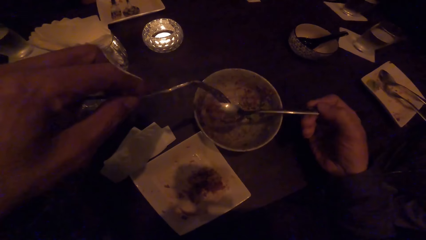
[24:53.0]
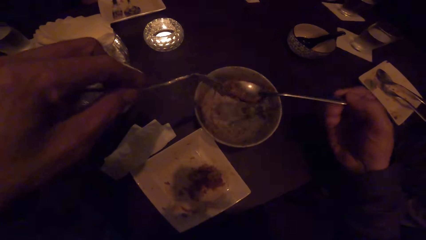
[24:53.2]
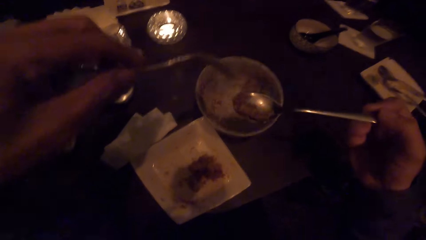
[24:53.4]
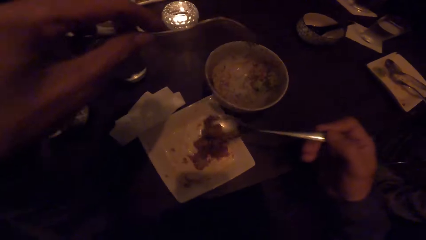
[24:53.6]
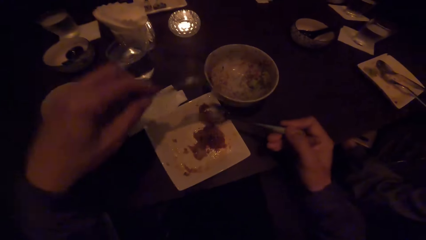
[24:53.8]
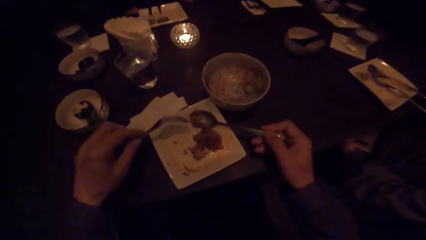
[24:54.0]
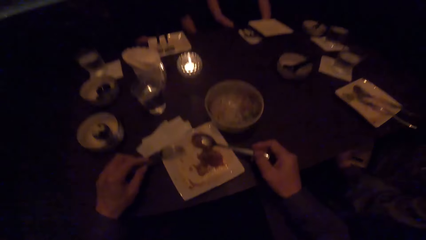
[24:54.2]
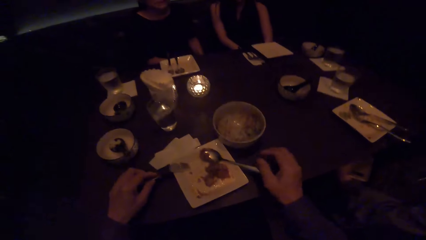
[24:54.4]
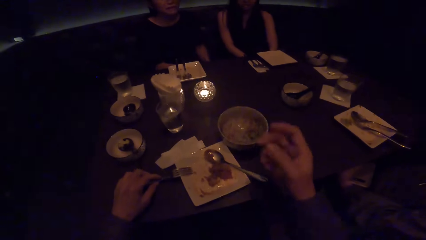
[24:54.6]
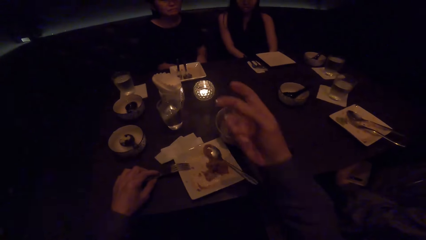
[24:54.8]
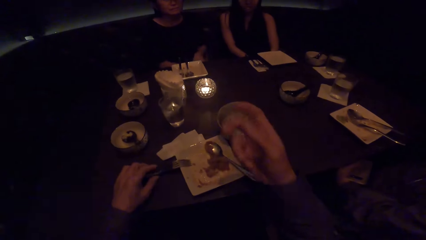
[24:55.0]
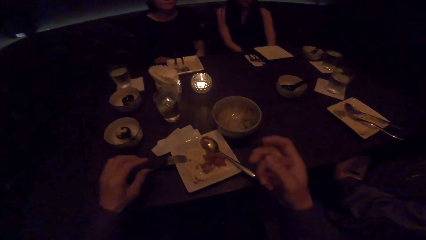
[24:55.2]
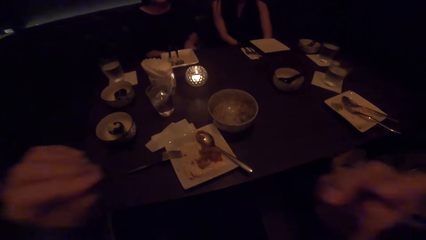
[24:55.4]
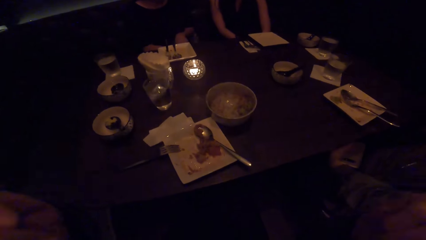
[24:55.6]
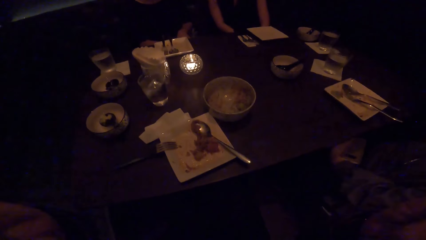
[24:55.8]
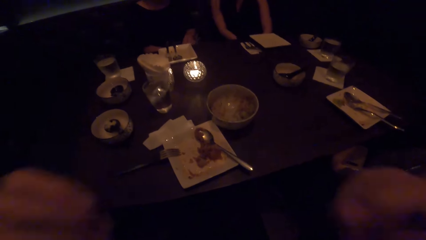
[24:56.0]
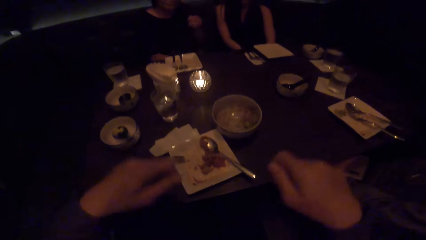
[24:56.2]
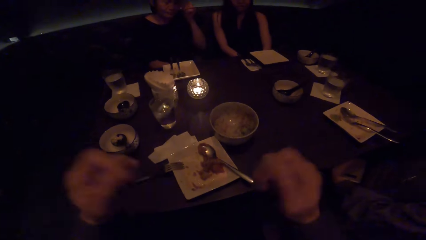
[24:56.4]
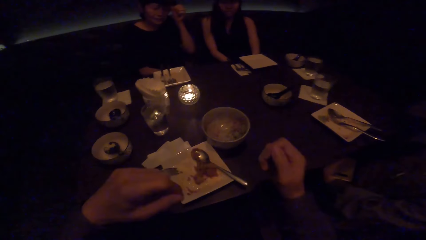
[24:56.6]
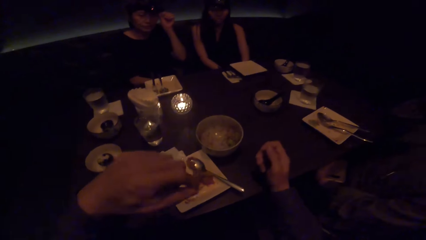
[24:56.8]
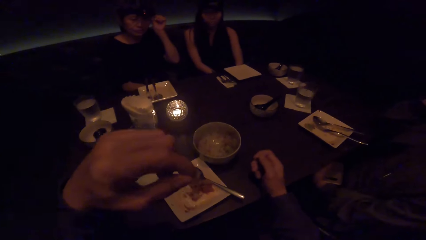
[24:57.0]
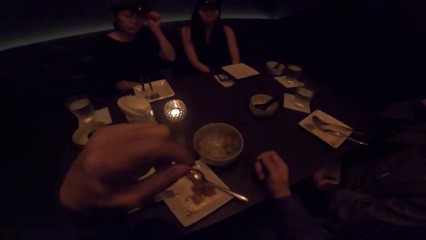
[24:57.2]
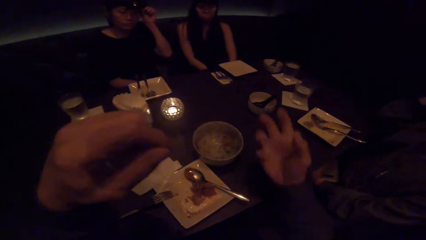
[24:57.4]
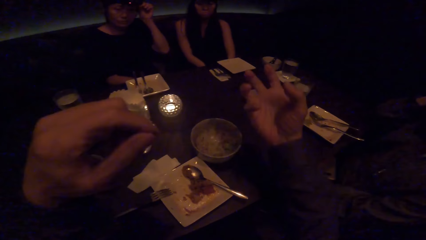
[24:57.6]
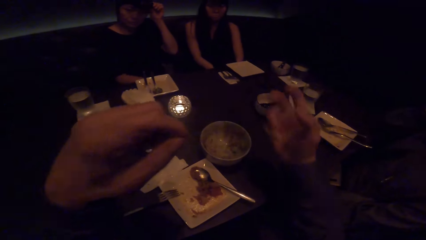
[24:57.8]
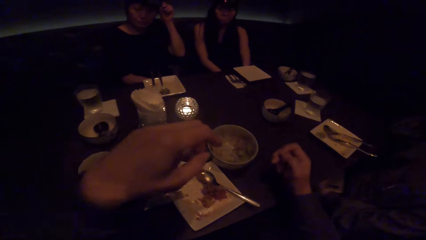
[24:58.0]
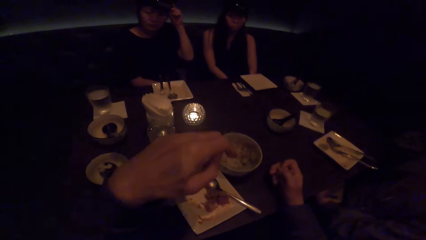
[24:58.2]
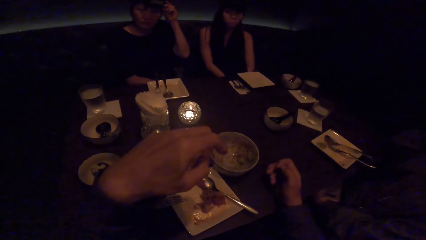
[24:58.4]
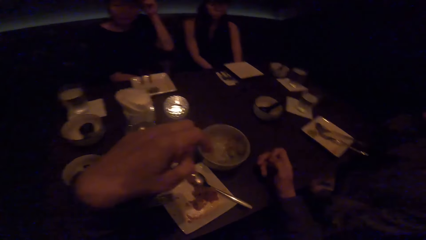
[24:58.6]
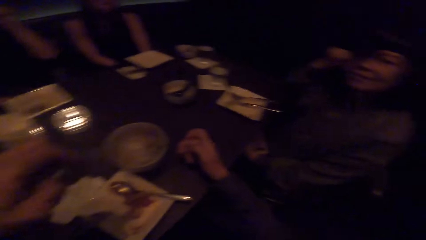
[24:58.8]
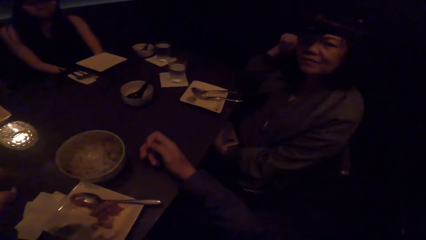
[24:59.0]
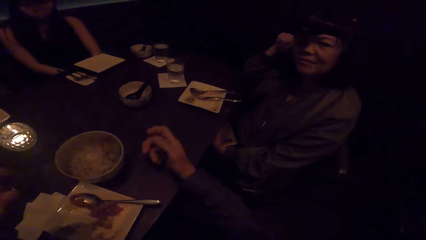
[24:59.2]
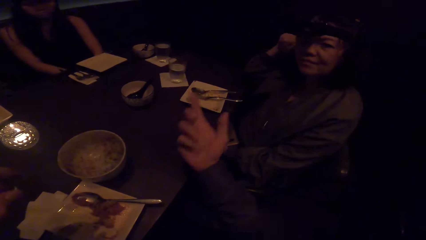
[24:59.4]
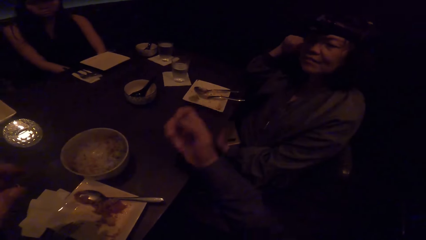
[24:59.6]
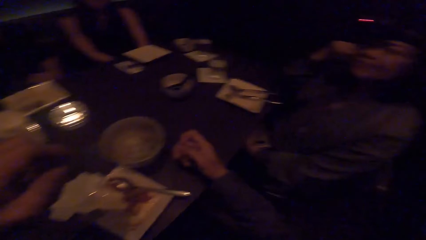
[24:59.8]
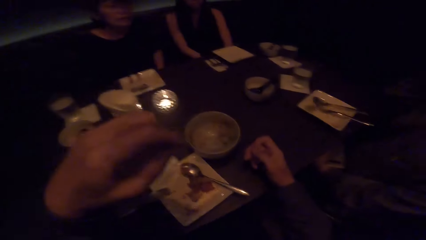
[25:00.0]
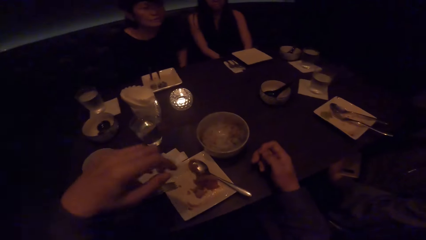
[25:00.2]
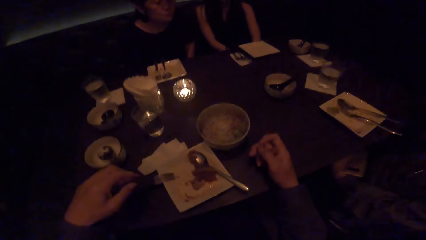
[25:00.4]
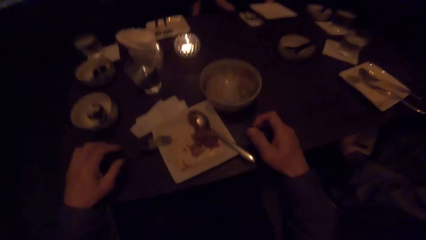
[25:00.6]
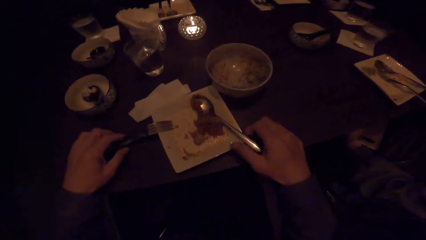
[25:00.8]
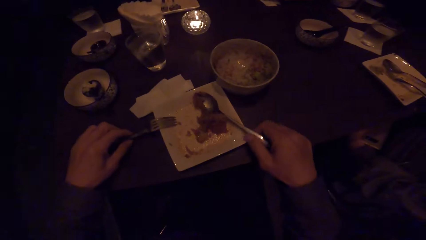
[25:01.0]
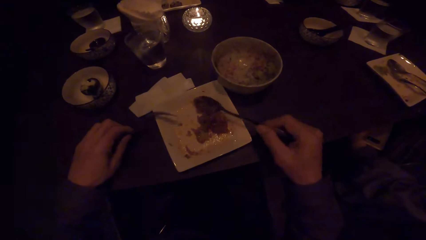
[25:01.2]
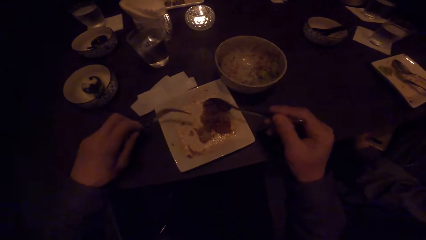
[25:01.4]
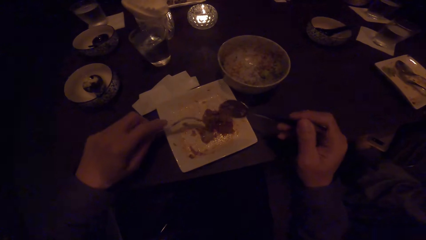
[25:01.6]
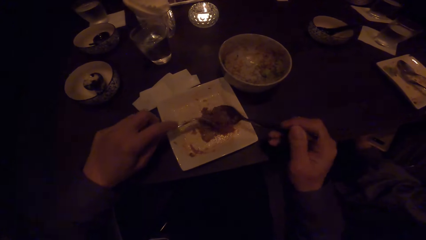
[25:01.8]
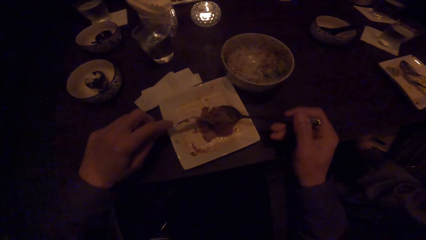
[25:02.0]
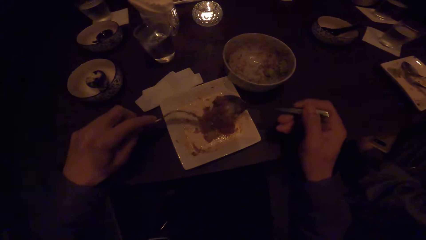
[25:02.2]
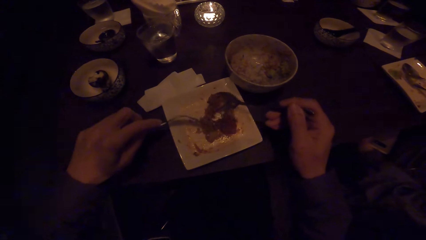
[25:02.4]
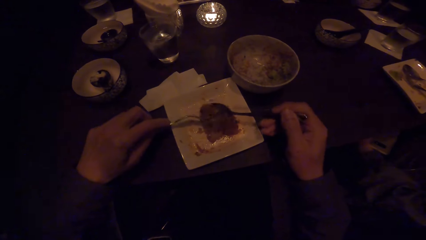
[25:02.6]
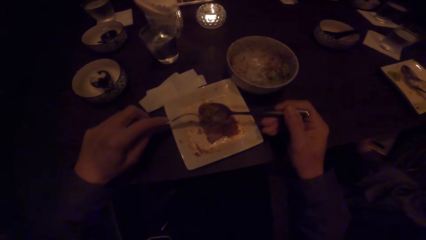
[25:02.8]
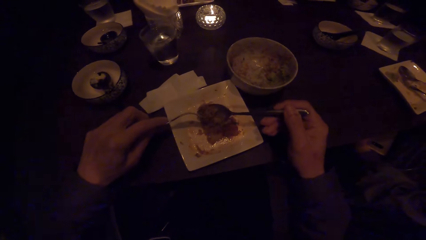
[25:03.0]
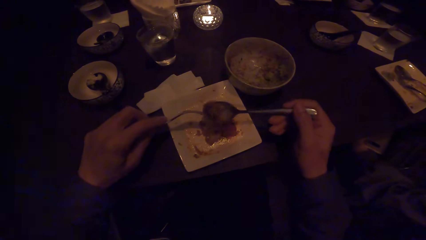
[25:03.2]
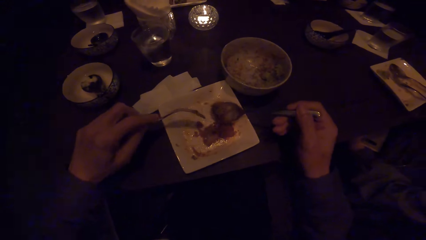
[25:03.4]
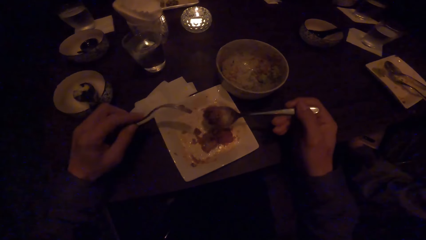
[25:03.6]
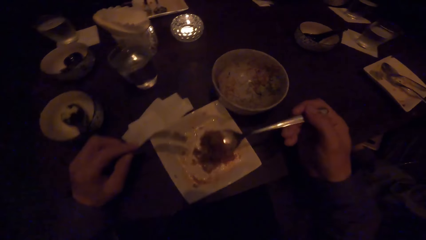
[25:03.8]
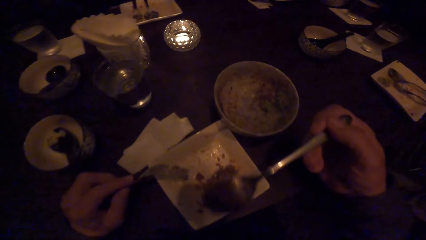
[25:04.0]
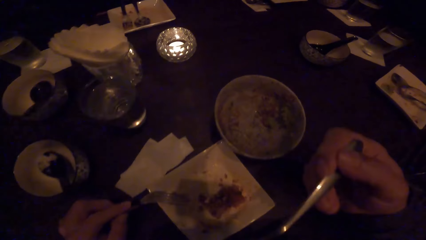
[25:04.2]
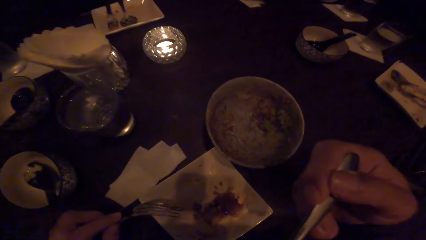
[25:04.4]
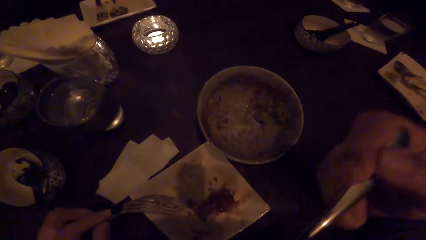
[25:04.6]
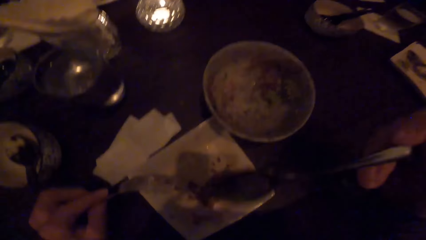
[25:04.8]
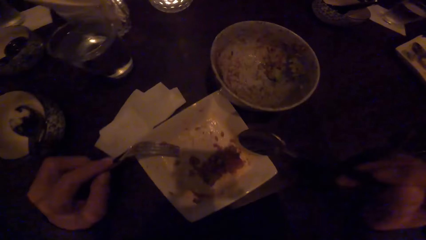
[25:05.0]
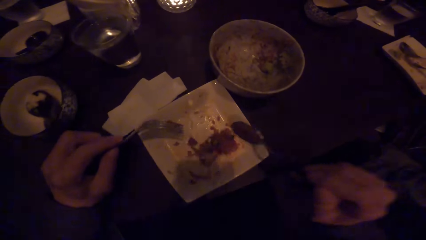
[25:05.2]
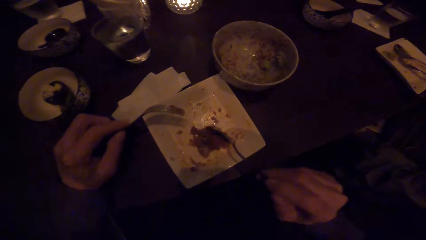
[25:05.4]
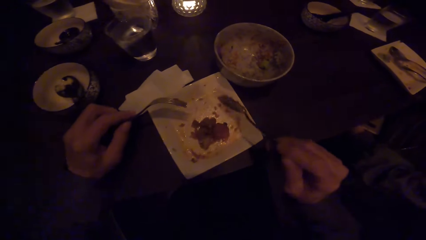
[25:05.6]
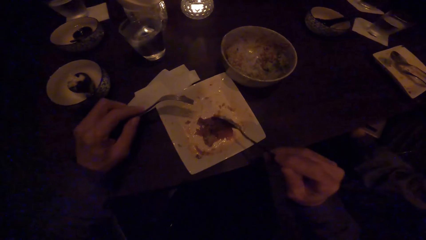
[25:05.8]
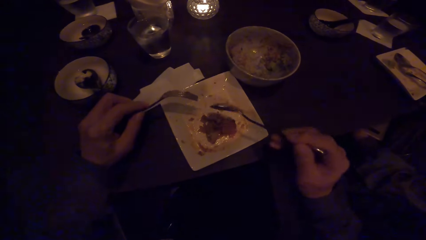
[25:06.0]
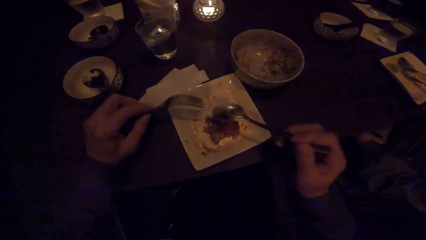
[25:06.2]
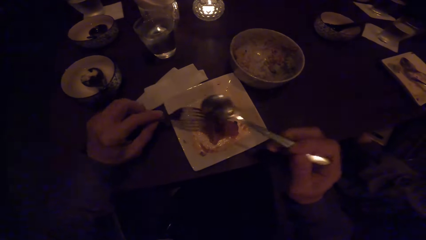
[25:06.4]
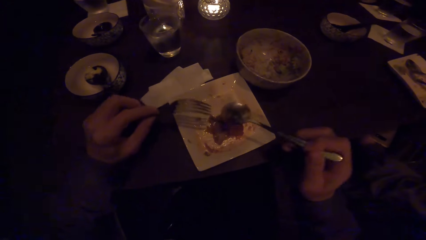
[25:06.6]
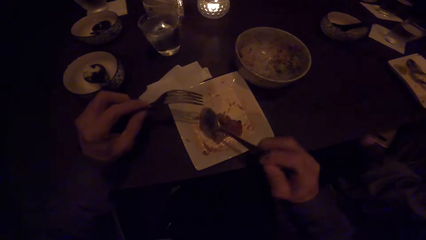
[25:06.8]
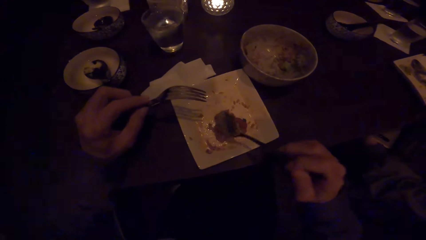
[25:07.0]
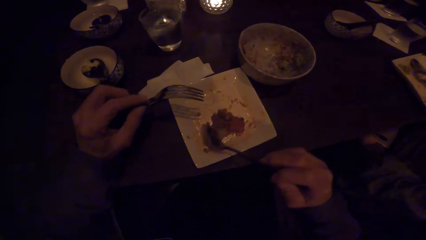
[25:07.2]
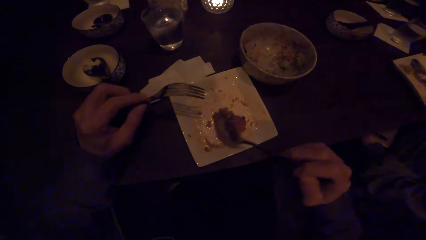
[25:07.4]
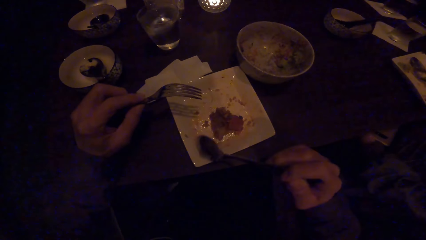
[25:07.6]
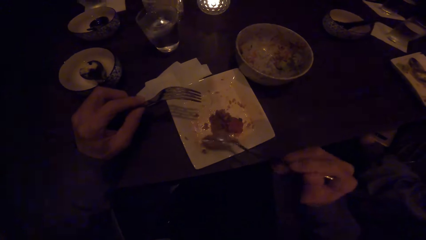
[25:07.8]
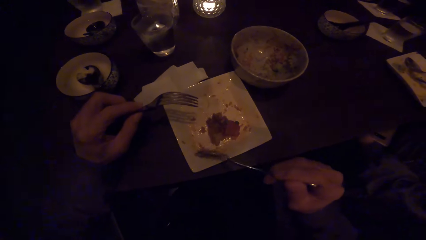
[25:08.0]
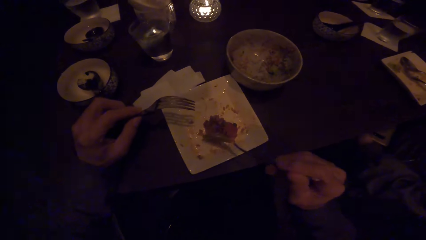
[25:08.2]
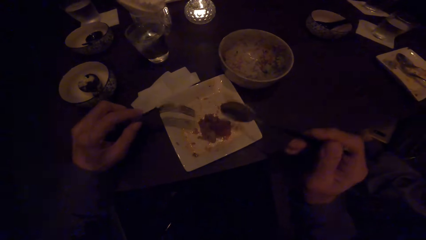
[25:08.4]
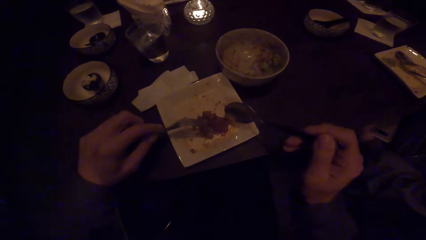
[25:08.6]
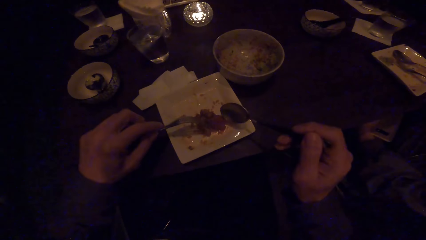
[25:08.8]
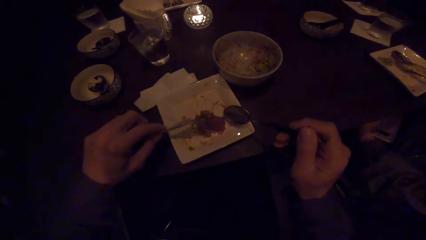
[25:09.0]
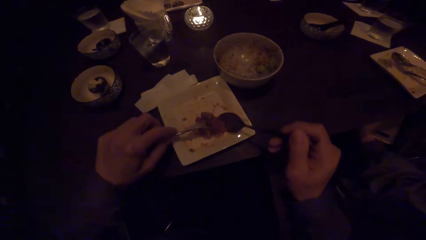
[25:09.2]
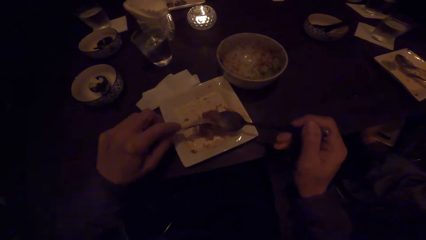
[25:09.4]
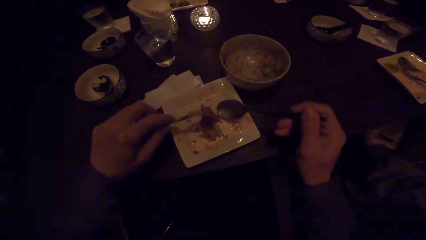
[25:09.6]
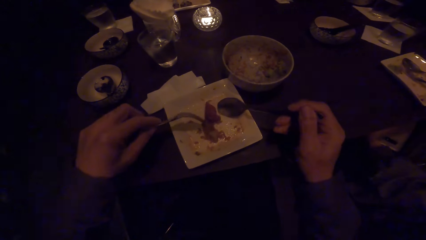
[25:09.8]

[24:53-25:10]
The camera wearer drops the spoon on the plate with his right hand. He puts the fork down. He talks to three women. He looks at a woman. The woman looks at the camera wearer. The camera wearer eats food from the plate with the spoon and the fork in his hands. He picks up the spoon, picks up the fork, scoops some food, puts the food in the mouth and scoops some food.
